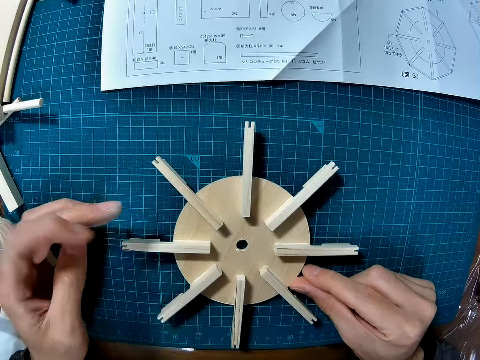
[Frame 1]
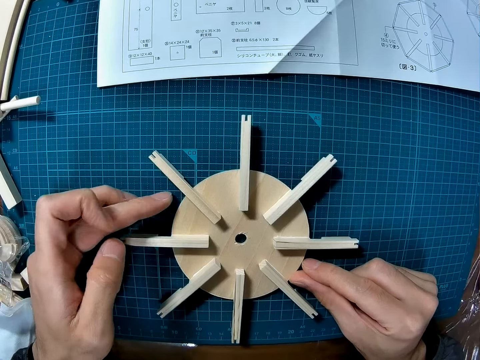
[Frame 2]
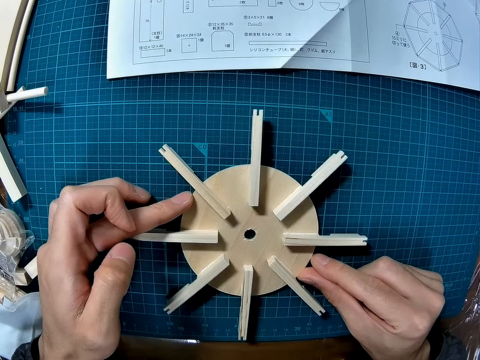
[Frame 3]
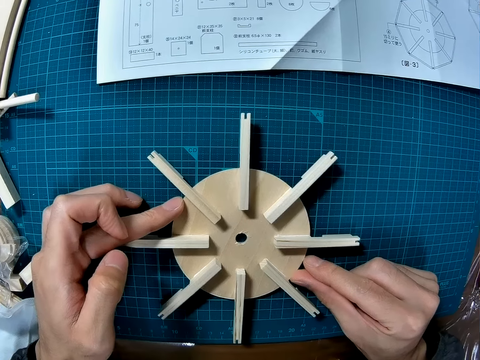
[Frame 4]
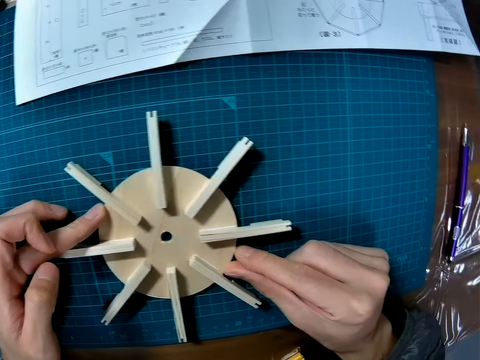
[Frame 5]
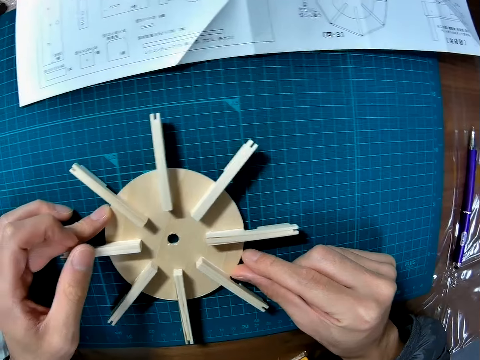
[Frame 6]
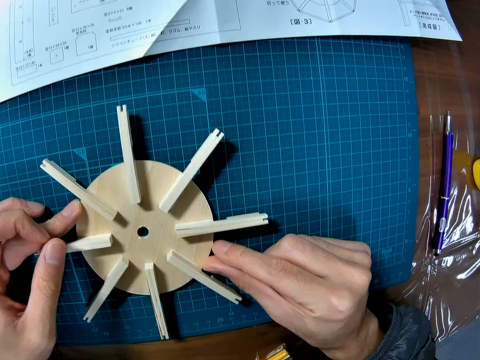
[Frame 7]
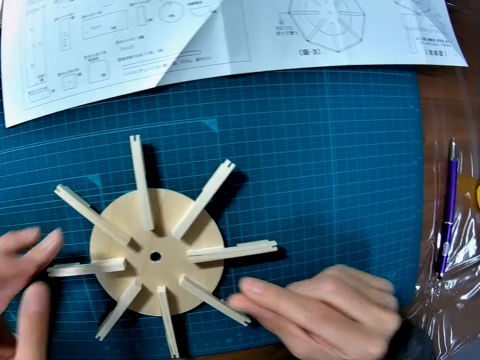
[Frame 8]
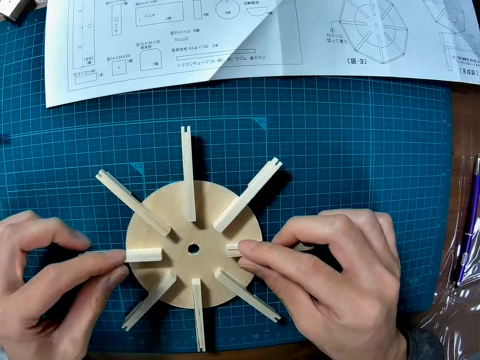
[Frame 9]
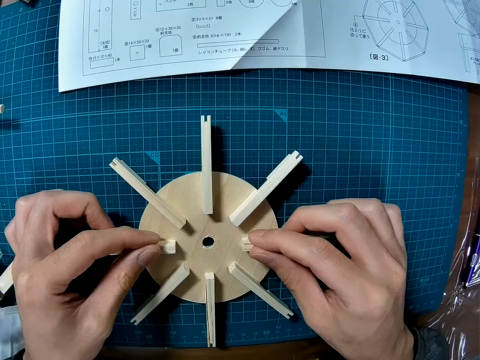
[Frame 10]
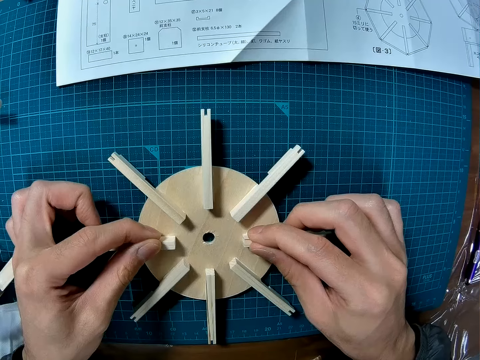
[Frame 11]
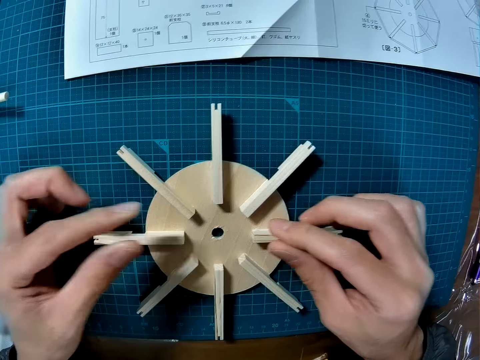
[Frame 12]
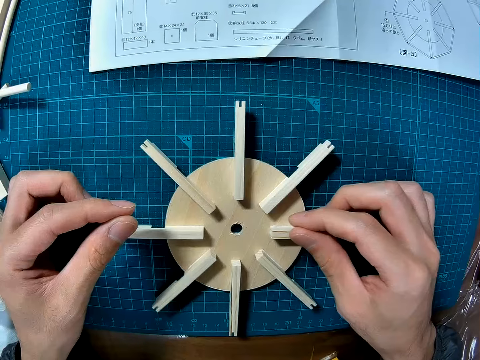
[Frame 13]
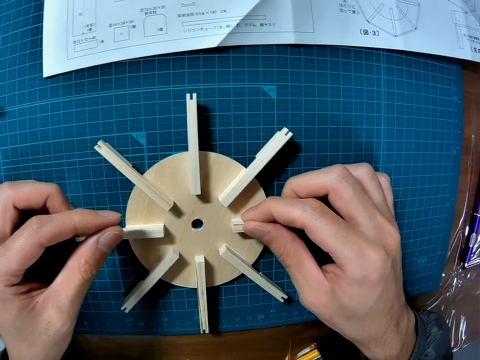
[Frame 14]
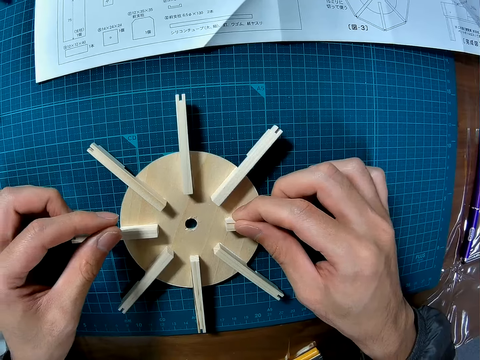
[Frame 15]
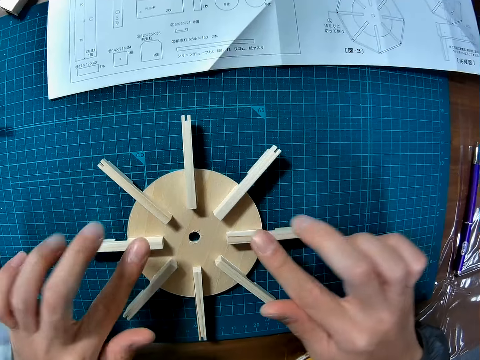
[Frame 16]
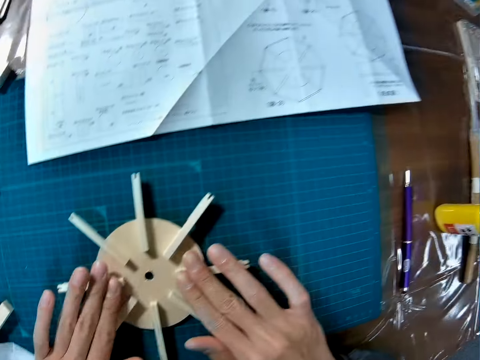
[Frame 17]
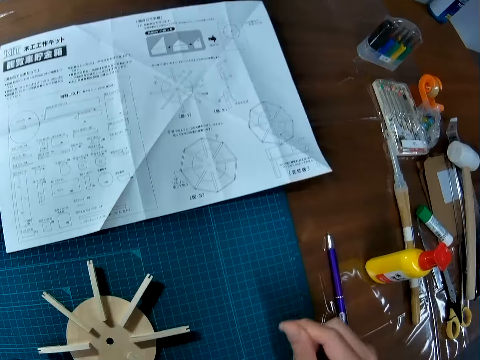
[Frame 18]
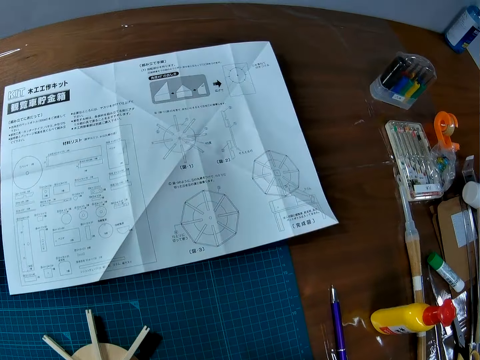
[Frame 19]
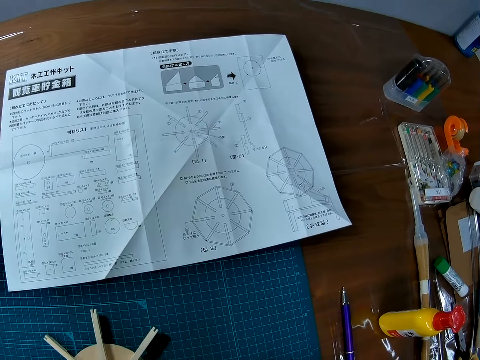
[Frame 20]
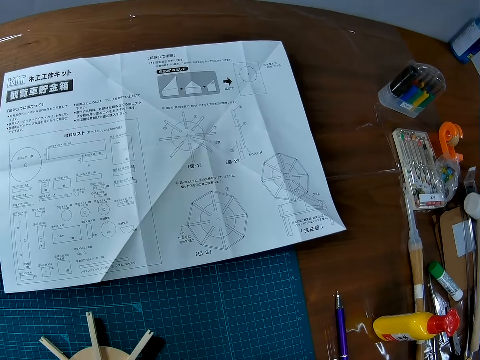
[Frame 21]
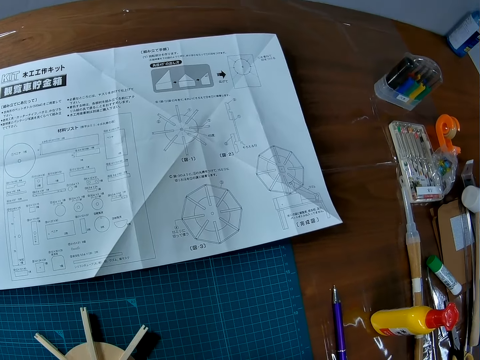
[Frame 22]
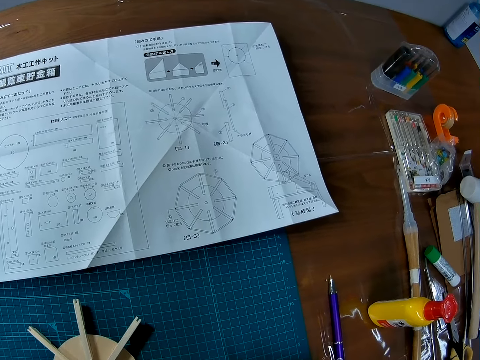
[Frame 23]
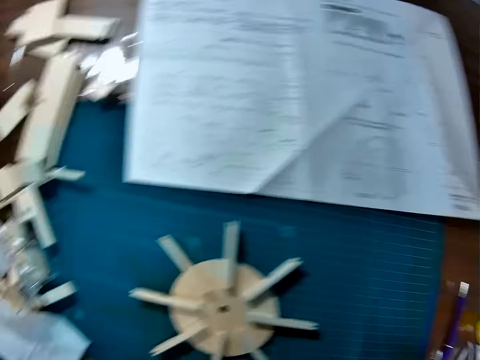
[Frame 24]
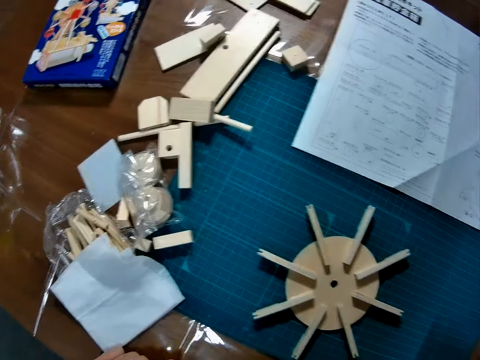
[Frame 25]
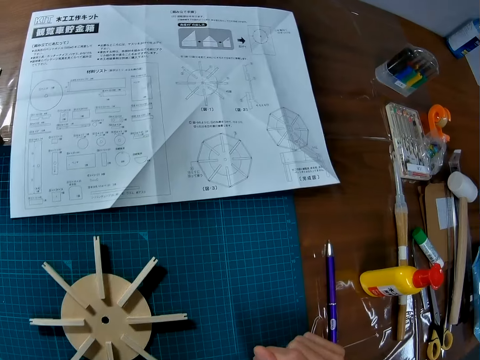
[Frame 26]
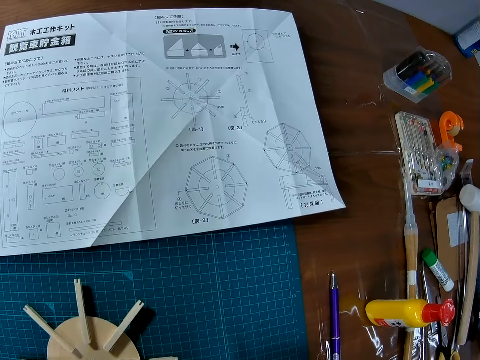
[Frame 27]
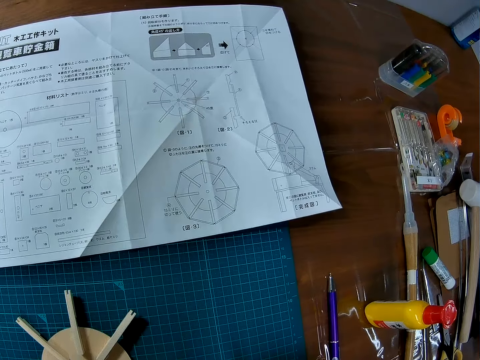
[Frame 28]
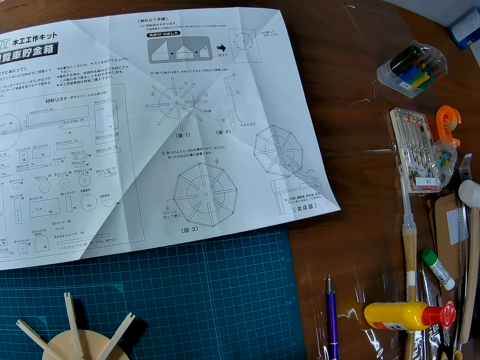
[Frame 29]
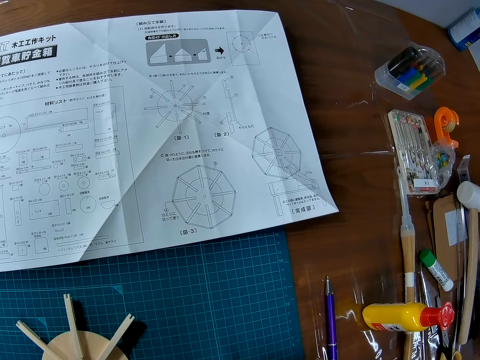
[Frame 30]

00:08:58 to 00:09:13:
The camera wearer holds the wood puck. They fix the art pieces. They read the paper.

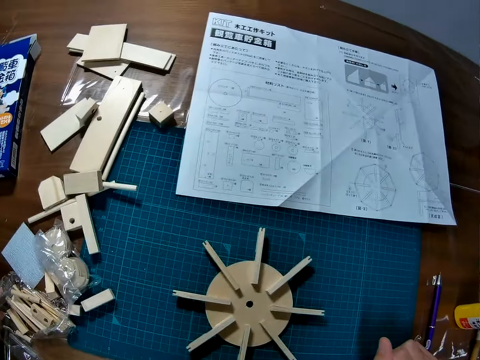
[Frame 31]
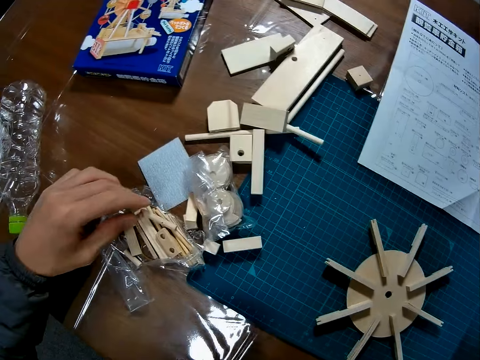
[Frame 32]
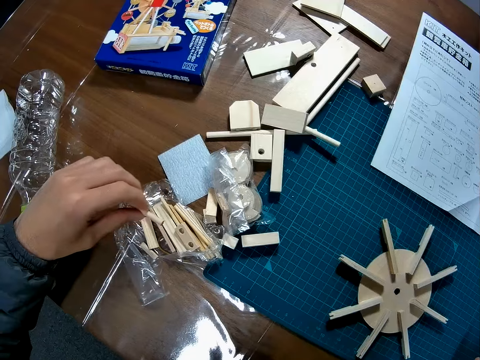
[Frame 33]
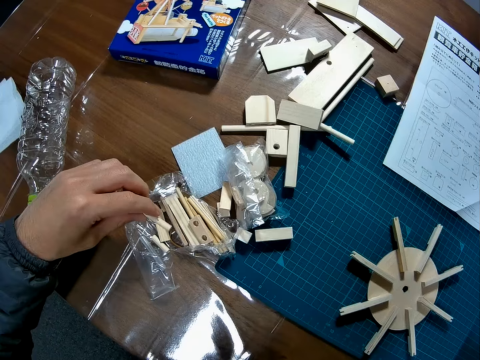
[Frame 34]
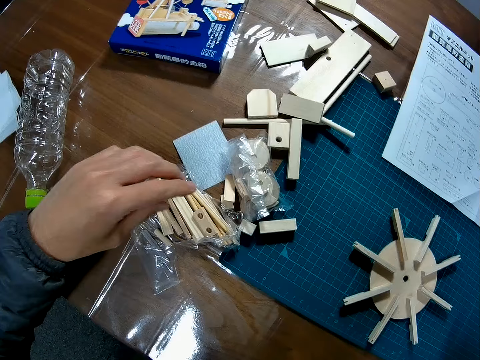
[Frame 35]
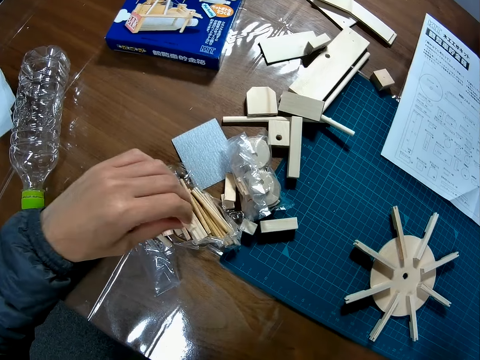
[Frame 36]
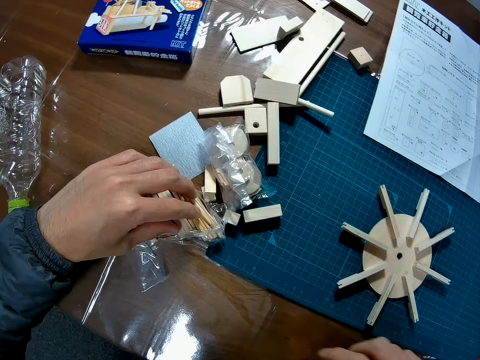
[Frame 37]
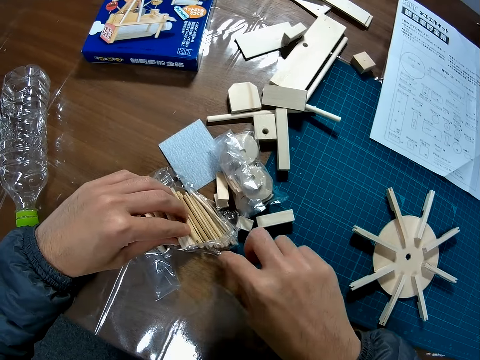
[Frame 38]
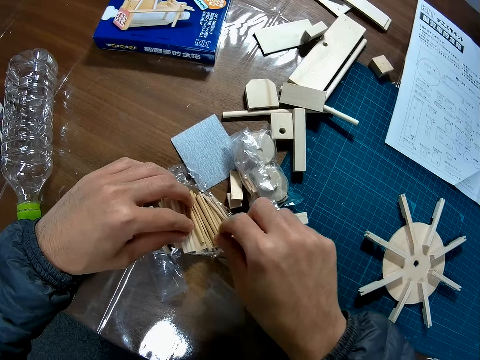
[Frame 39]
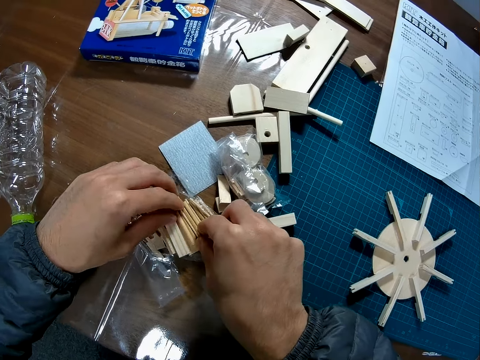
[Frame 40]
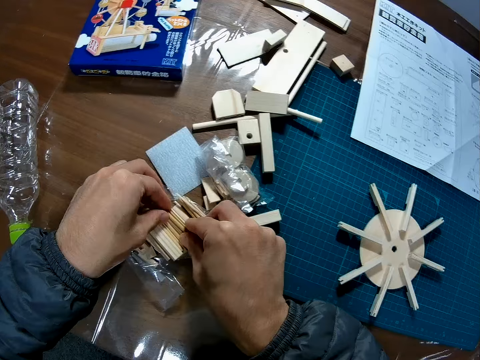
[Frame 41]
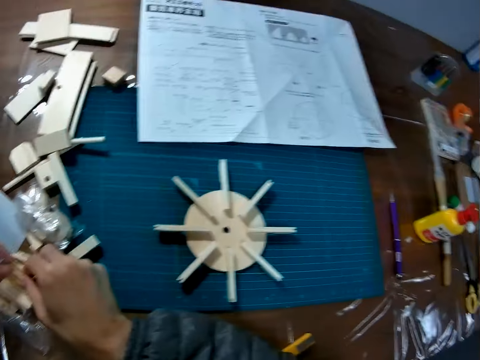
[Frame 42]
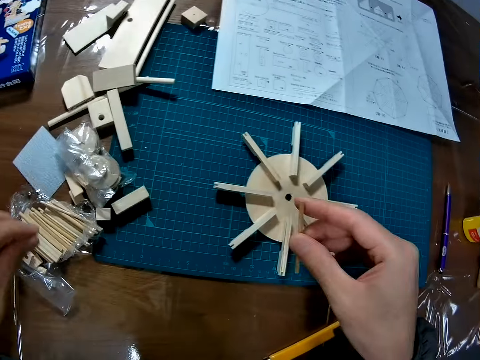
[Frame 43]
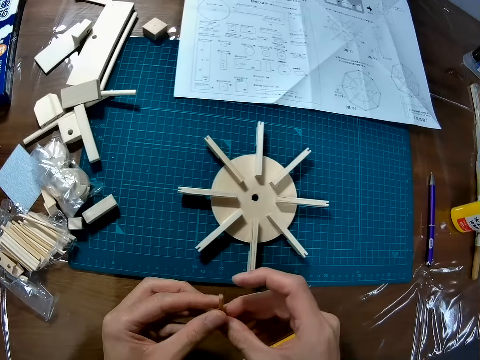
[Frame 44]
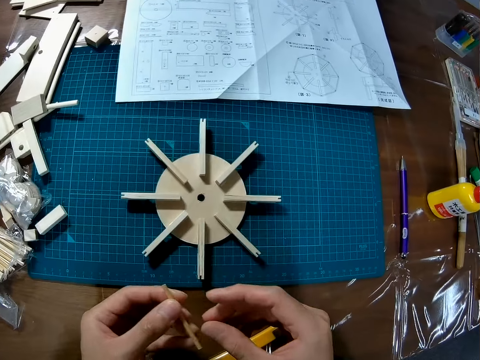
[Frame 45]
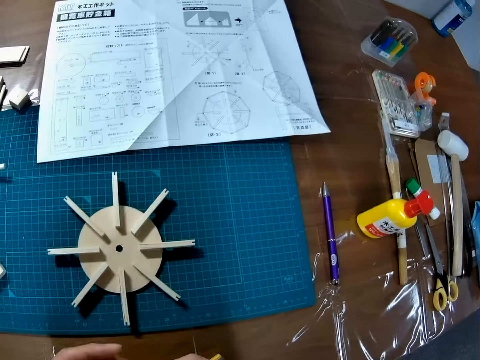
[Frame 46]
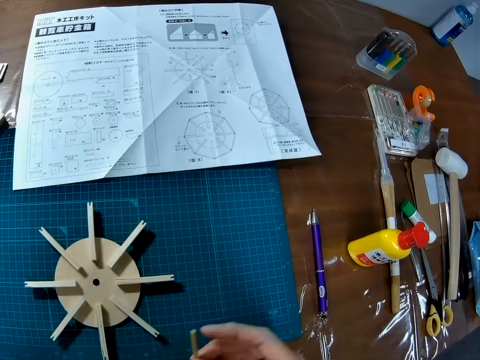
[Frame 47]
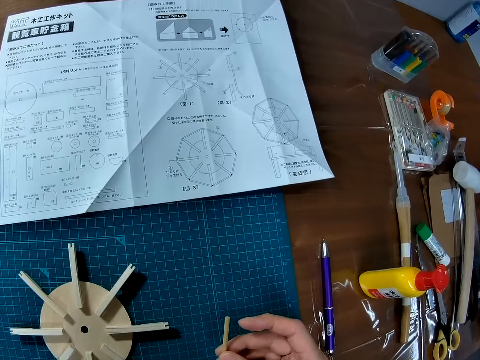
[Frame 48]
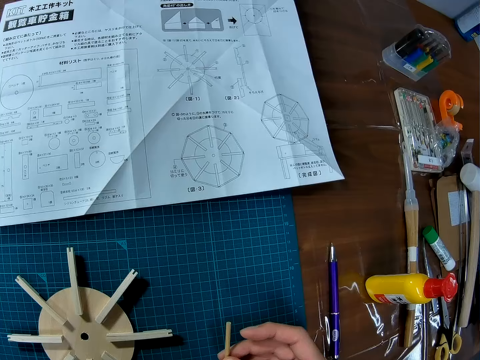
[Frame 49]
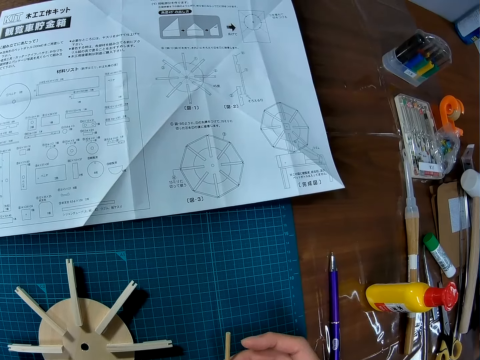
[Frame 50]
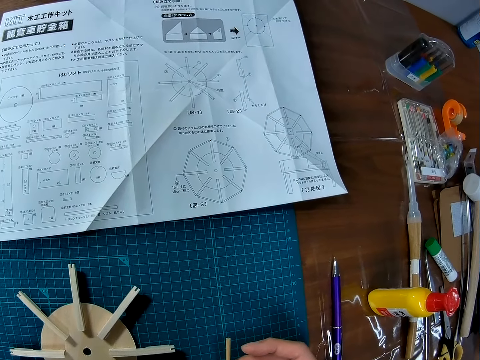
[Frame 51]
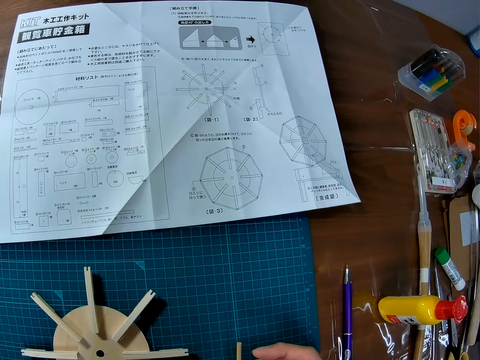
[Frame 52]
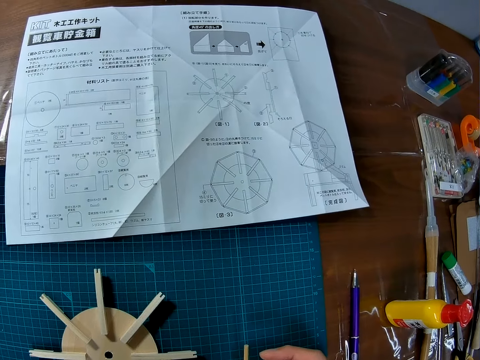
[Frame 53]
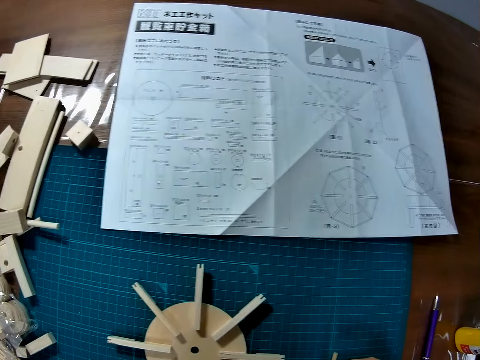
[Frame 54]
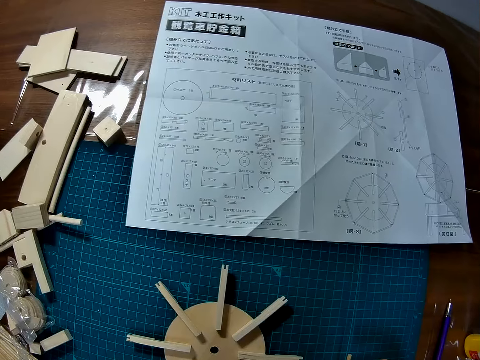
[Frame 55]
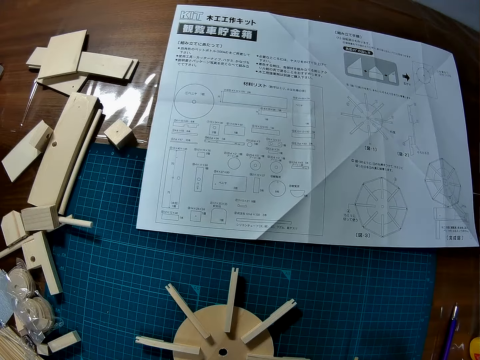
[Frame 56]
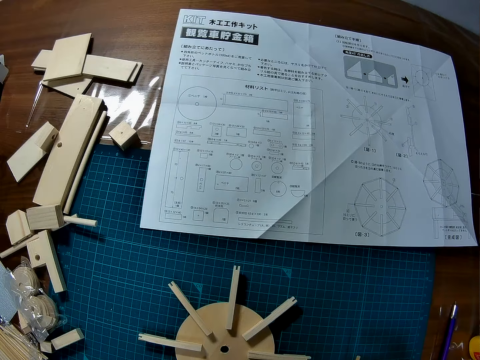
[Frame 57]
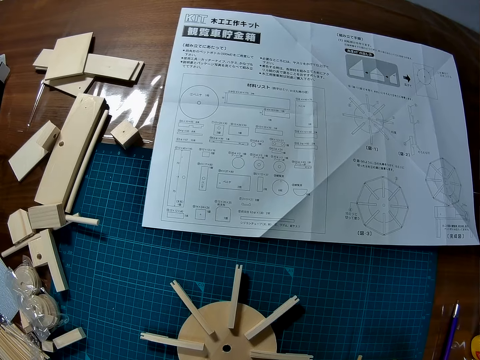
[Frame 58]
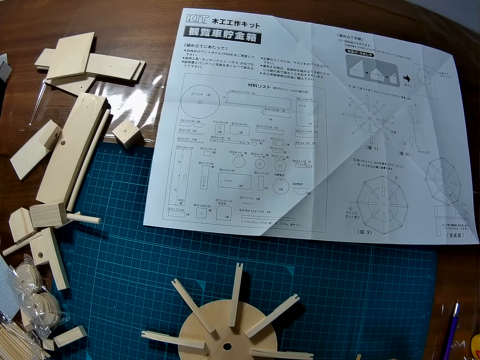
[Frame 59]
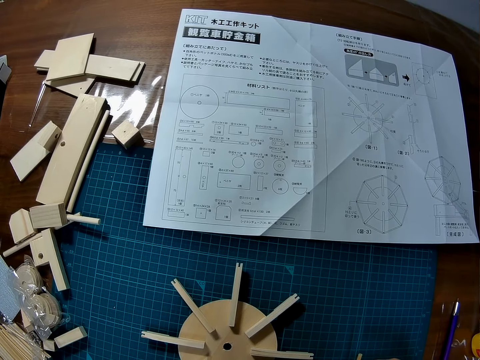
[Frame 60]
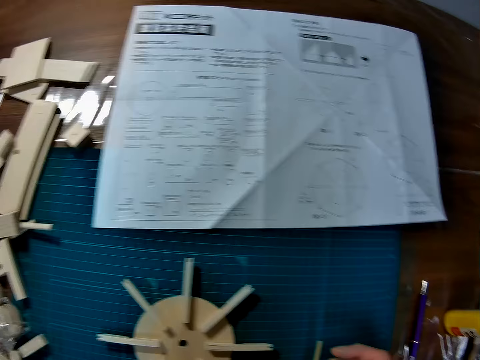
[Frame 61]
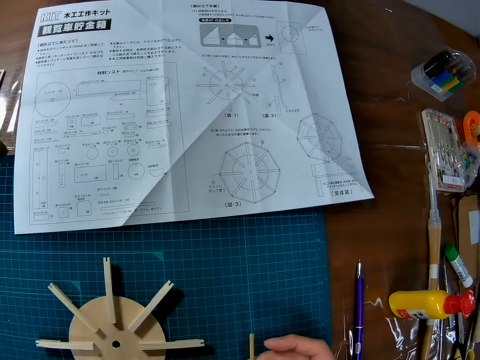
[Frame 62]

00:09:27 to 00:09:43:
The camera wearer moves pieces of wood in a nylon. They pick a plastic model piece. They pick a piece of wood from the nylon. They look at the instructional manual paper.
